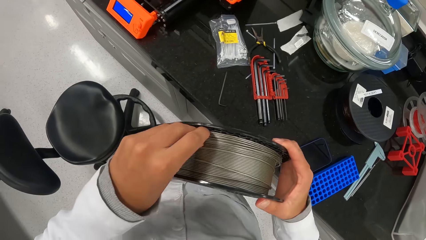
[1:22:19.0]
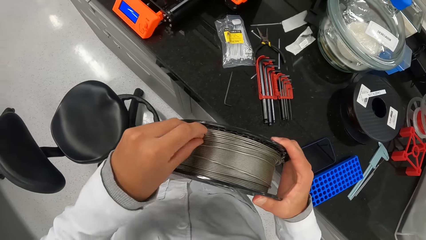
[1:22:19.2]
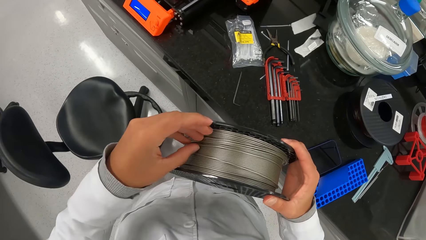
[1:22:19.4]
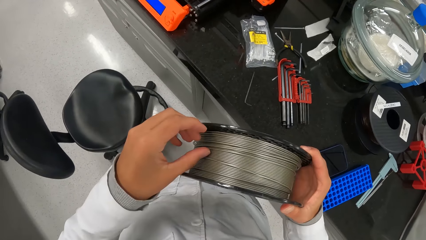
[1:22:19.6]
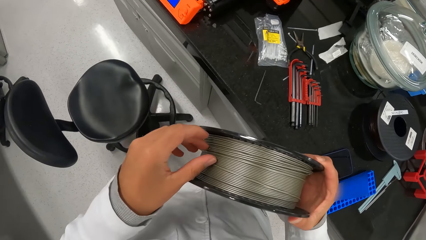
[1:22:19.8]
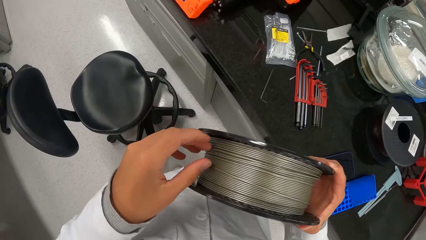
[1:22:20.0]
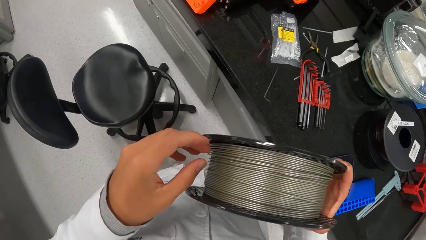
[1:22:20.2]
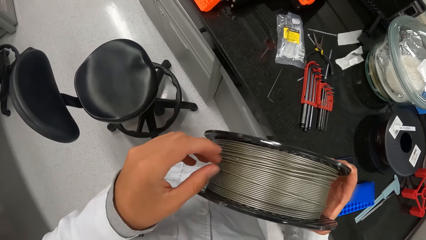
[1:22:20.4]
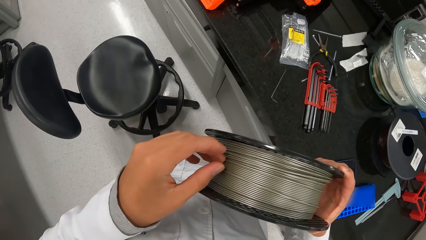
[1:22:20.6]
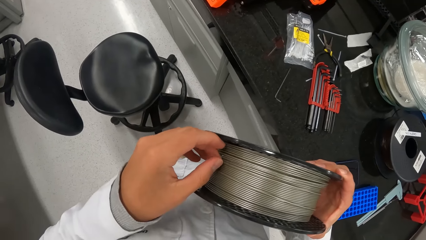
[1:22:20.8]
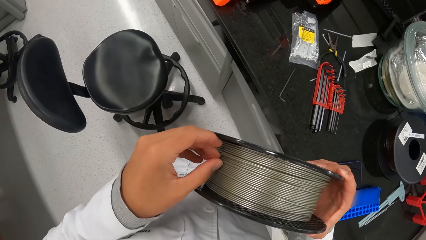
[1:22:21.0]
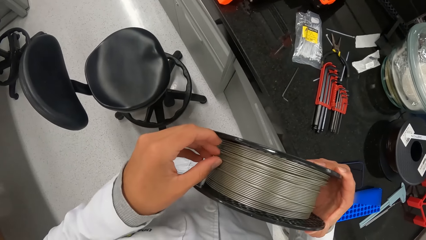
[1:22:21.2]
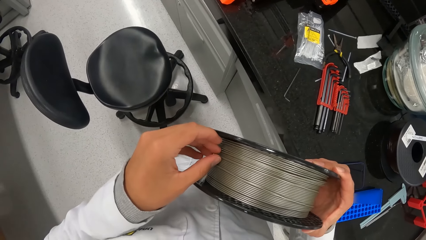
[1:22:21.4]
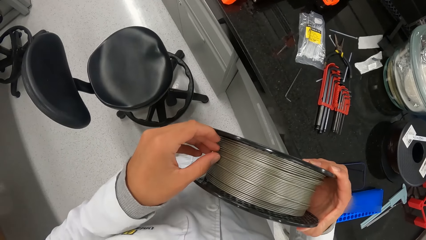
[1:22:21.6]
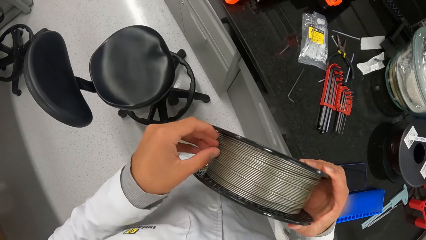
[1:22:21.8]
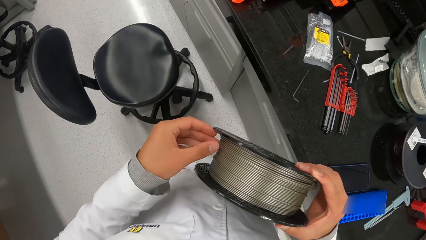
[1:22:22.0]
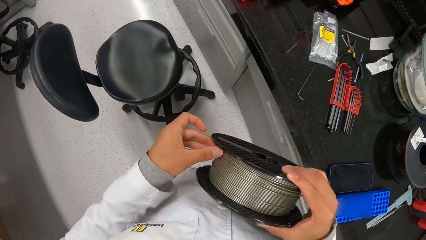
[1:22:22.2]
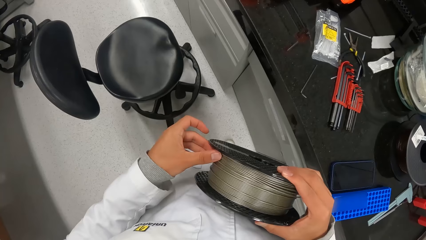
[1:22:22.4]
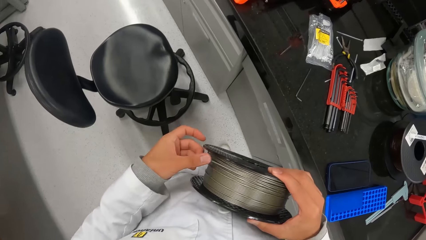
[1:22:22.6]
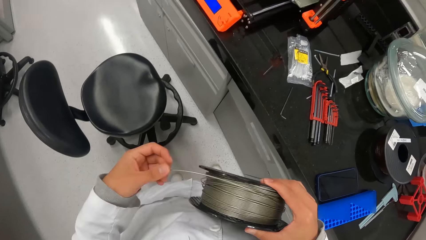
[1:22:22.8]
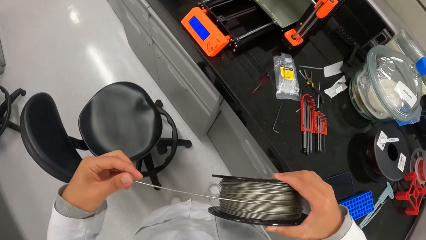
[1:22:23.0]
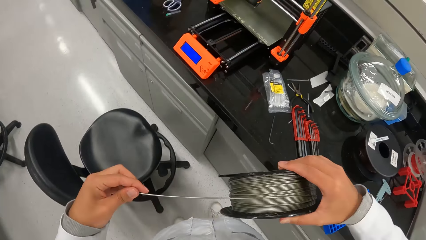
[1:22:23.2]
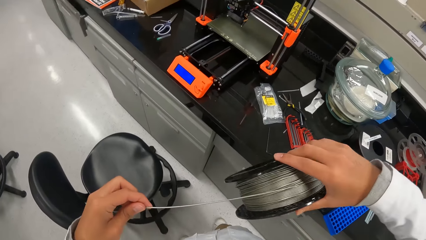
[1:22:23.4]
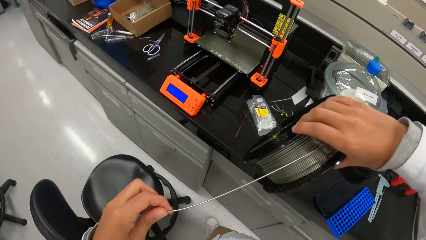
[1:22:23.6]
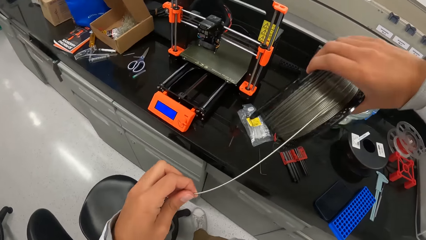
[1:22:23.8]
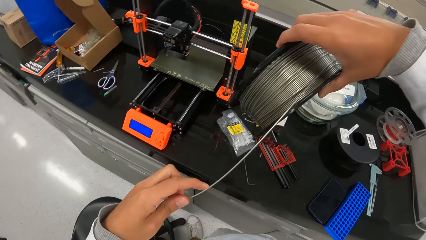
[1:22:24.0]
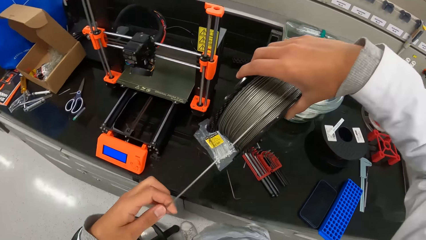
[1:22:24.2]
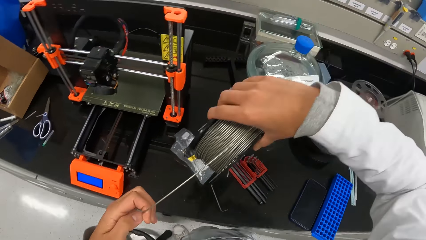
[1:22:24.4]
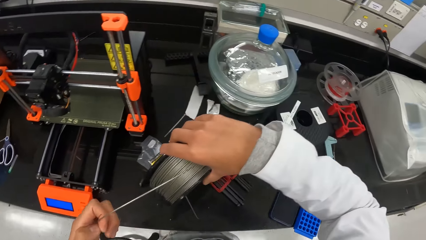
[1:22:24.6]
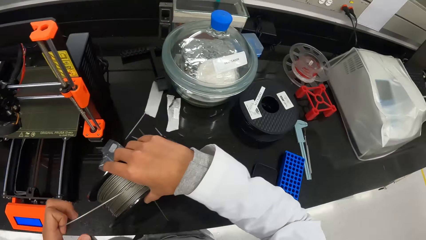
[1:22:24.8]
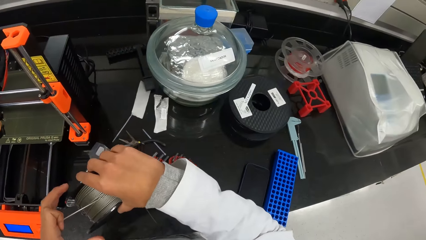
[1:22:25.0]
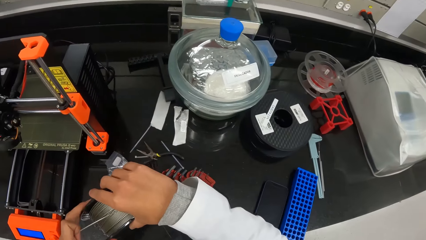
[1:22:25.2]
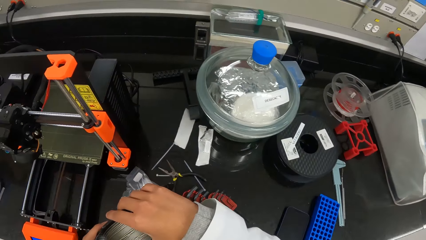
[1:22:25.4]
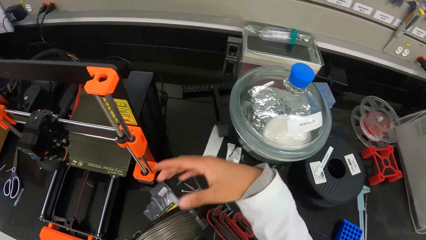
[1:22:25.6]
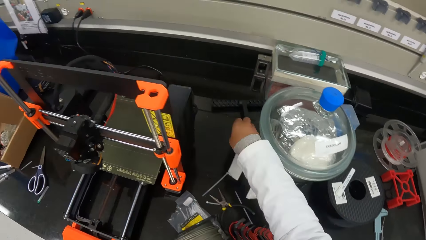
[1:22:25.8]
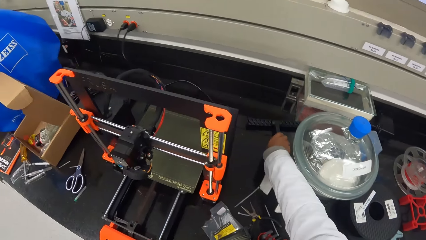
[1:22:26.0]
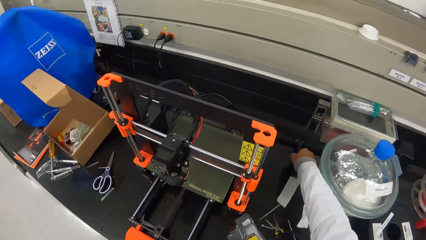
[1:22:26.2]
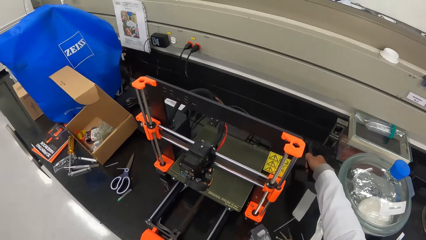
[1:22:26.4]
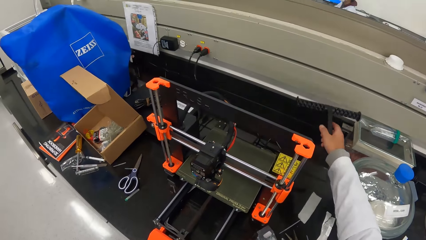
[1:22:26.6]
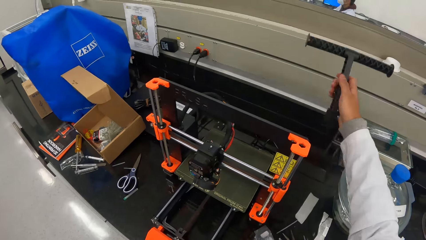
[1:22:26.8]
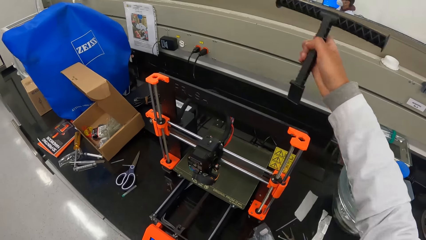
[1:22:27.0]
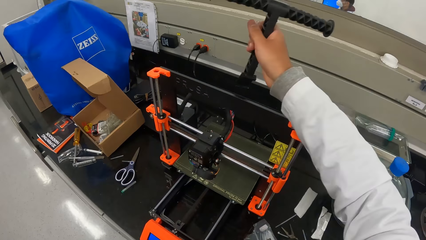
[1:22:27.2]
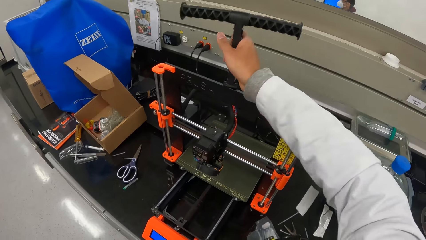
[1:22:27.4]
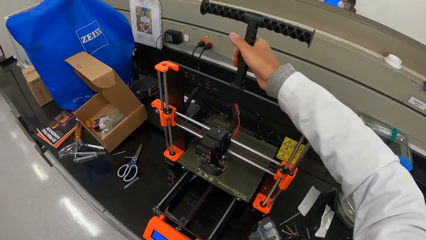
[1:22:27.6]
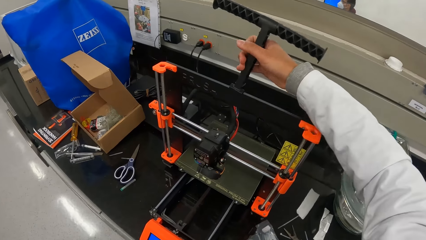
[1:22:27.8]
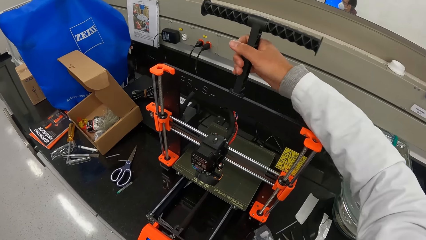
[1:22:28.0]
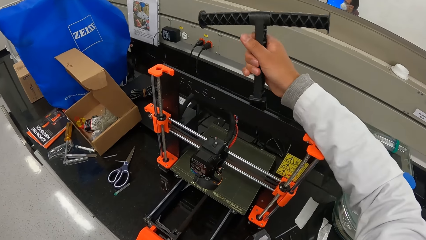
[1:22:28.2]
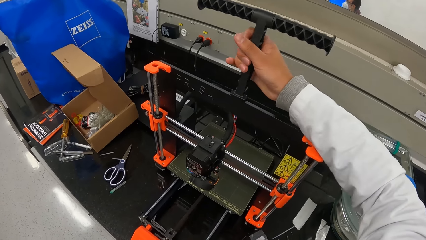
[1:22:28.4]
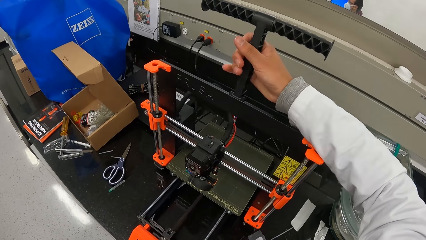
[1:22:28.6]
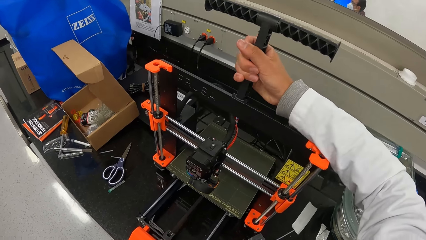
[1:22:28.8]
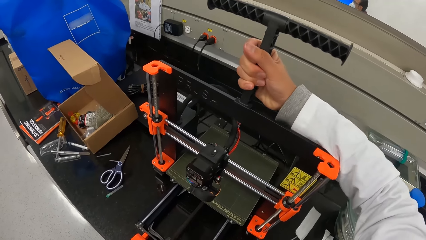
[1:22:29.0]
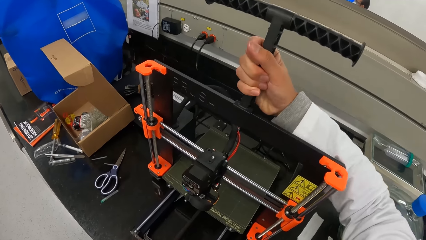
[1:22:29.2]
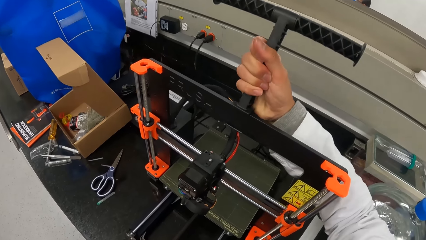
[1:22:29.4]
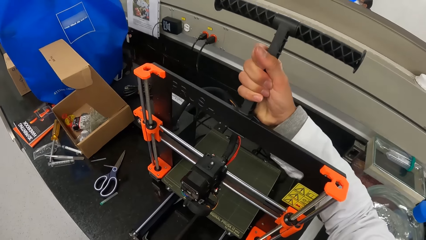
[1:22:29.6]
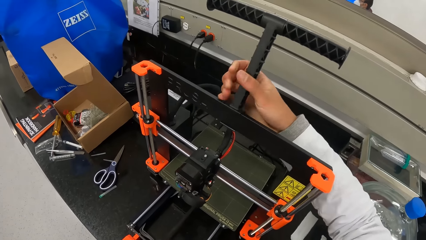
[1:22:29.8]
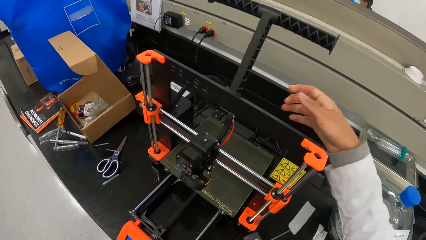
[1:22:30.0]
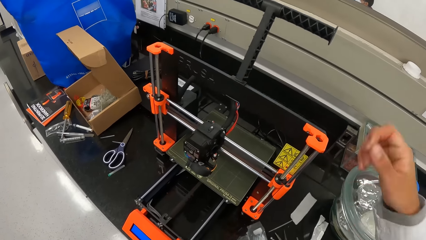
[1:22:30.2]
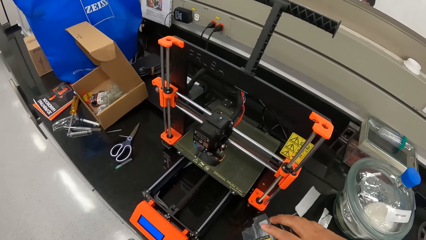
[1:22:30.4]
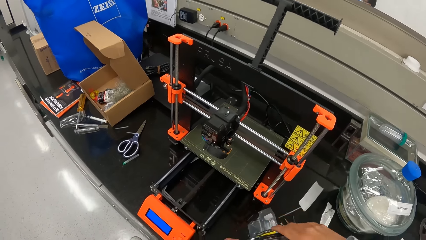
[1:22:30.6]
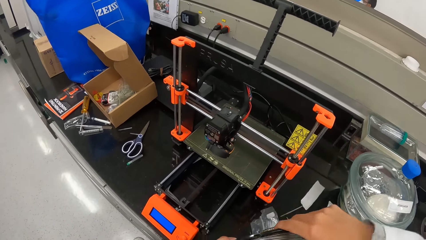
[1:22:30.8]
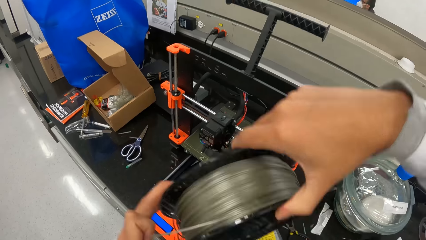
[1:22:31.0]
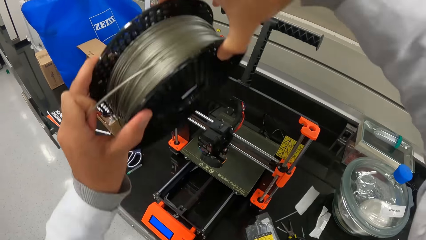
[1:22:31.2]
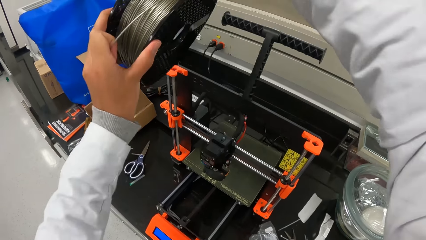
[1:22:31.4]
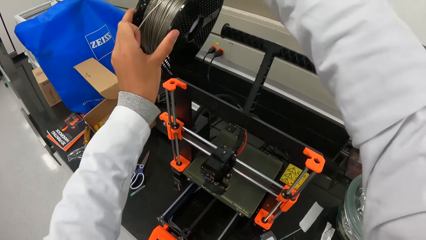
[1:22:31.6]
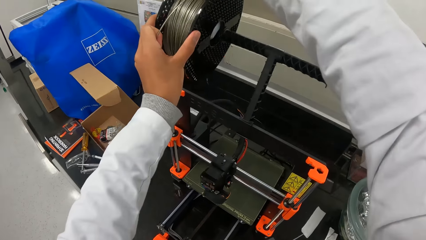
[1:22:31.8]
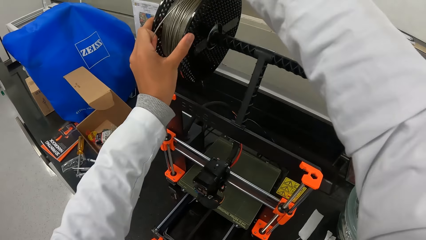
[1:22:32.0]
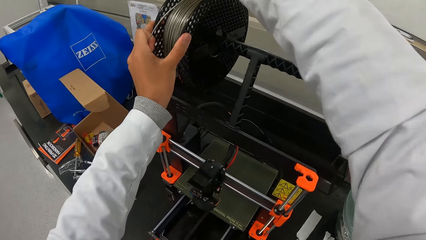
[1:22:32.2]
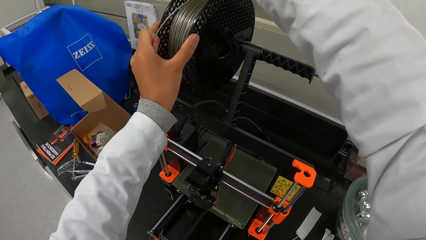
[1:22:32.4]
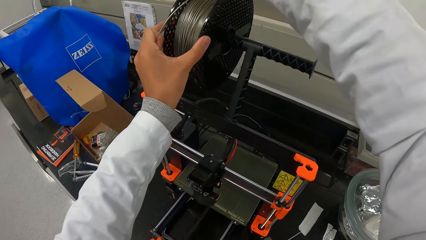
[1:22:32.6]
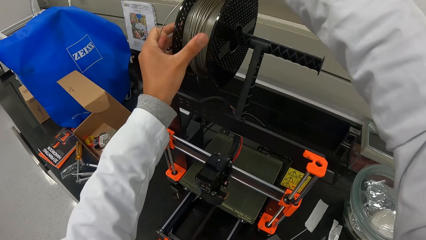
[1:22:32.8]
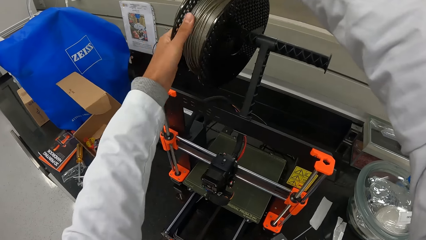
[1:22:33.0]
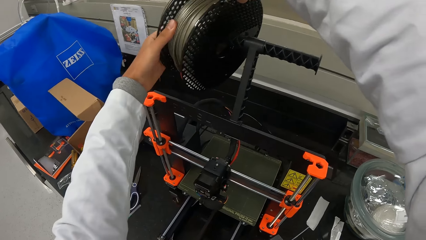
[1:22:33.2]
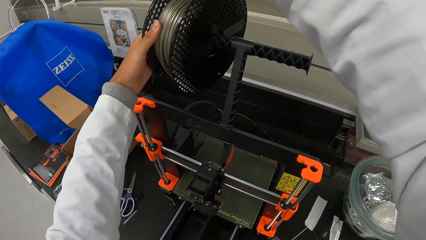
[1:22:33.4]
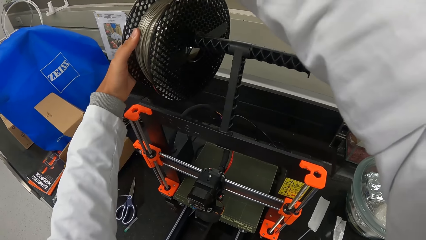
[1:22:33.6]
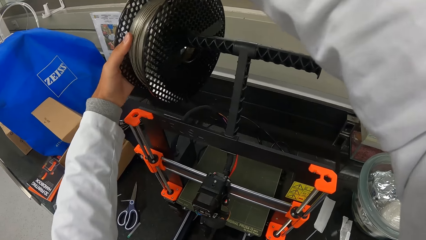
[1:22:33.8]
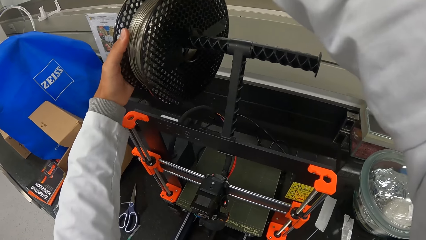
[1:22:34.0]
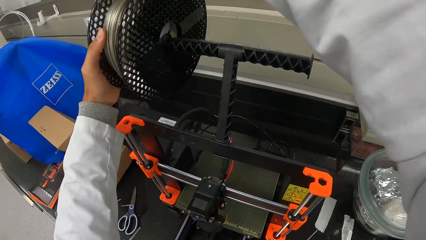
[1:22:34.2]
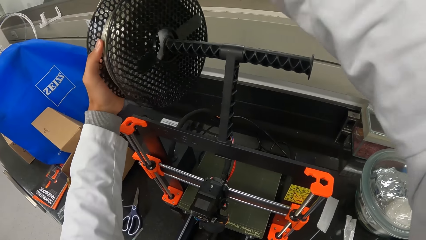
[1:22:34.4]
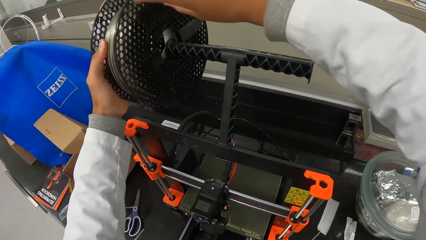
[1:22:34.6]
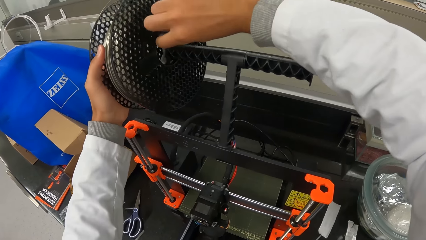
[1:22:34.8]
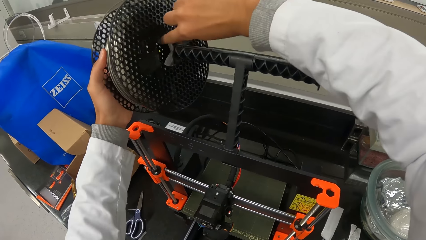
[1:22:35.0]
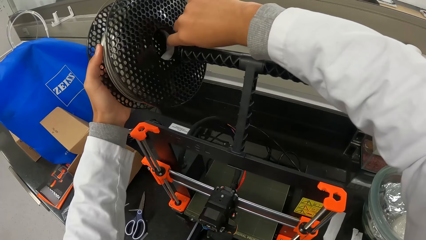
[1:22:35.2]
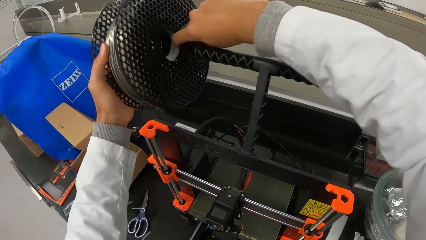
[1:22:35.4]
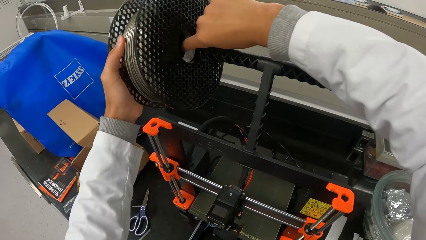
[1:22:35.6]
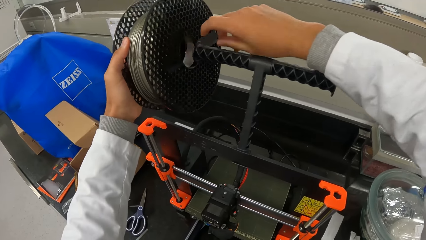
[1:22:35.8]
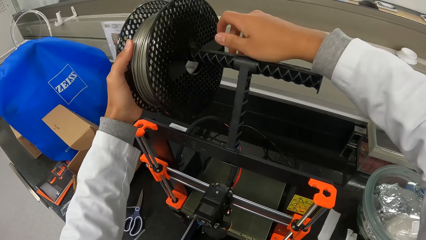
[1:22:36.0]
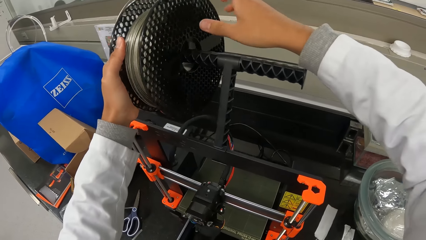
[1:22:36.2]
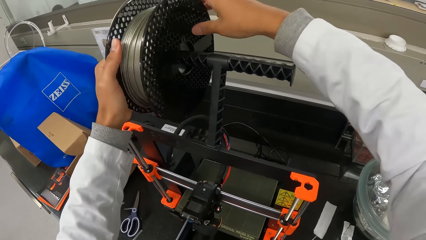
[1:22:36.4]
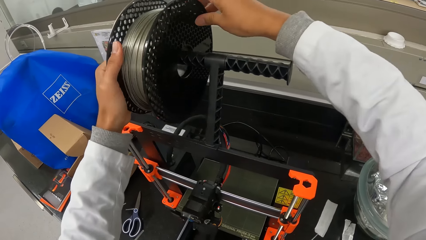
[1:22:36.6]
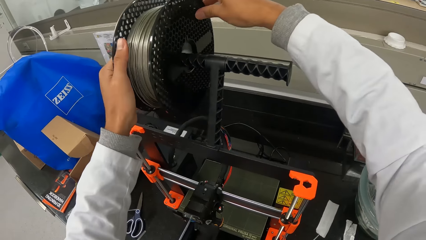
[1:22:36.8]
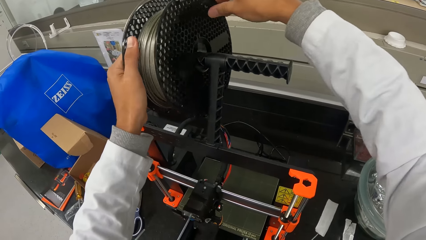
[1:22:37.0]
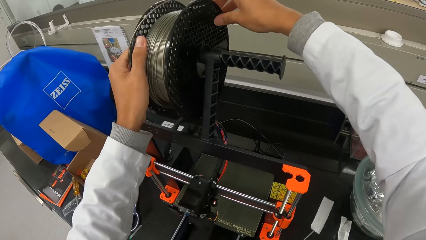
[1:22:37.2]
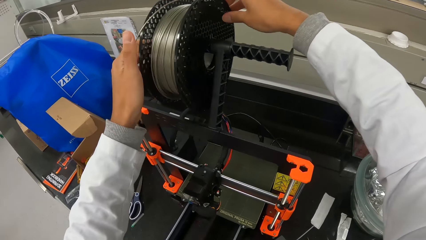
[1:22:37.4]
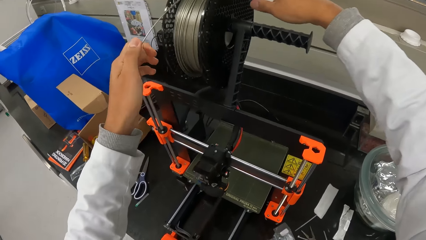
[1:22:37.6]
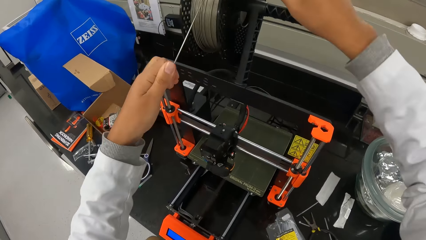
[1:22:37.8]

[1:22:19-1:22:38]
The camera wearer pulls out a plastic polymer of the 3D printer filament with his left hand. He places the 3D printer filament or cable on the table with both hands. He picks up a stand or handle of the 3D printer filament from the table with his right hand. He fixes the stand on the 3D printer with his right hand. He places the handle on the machine. He places the cable on the handle. He fixes the 3D printer filament on the 3D printer with his hands. He adjusts the cable with his hands.
